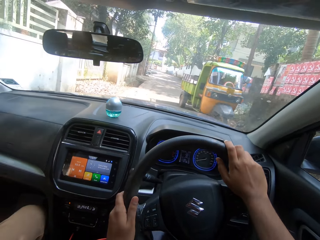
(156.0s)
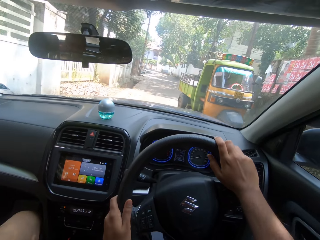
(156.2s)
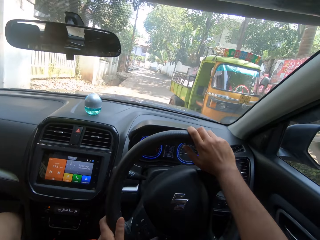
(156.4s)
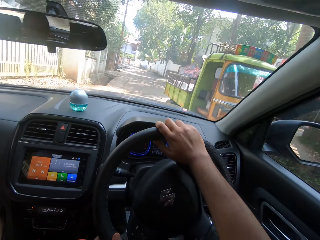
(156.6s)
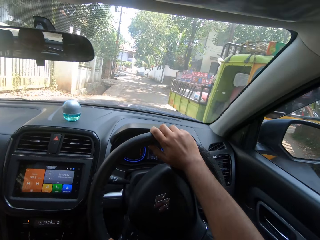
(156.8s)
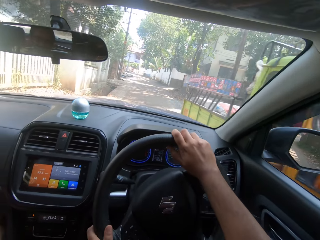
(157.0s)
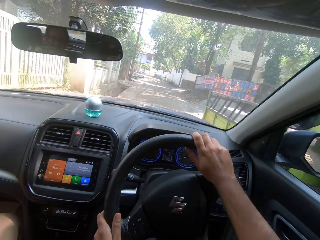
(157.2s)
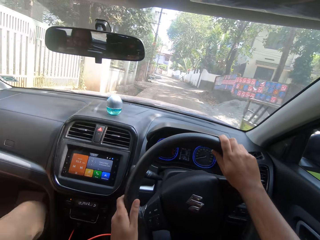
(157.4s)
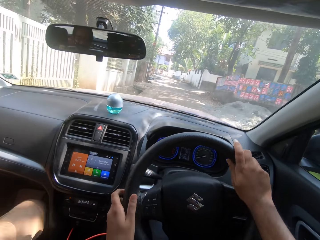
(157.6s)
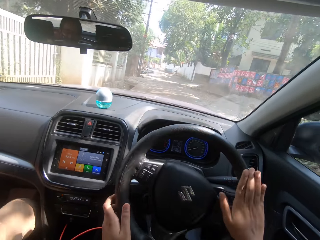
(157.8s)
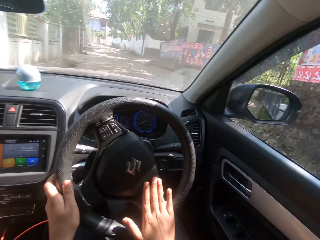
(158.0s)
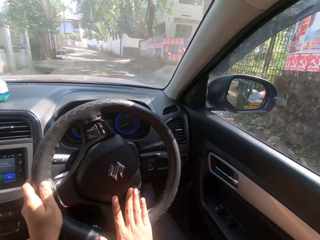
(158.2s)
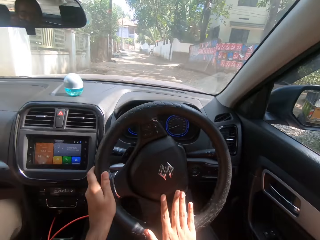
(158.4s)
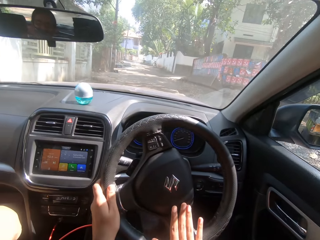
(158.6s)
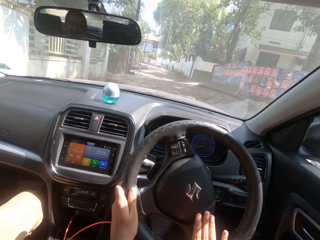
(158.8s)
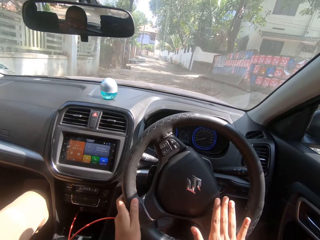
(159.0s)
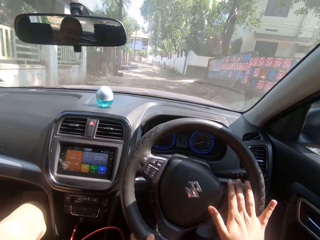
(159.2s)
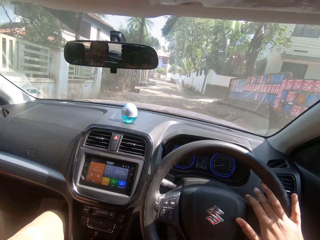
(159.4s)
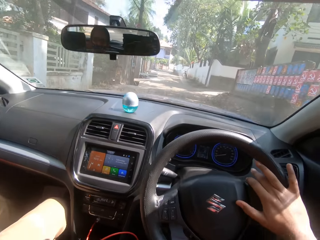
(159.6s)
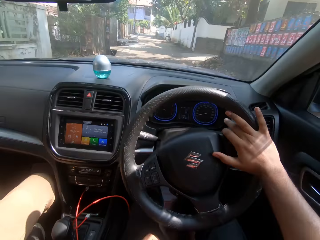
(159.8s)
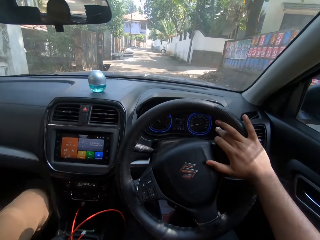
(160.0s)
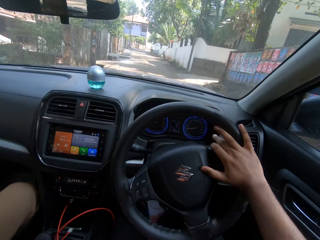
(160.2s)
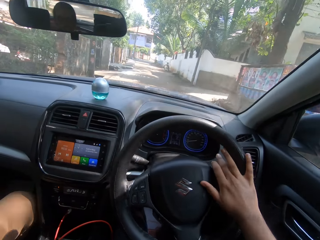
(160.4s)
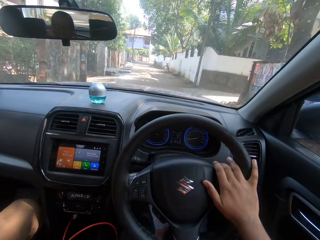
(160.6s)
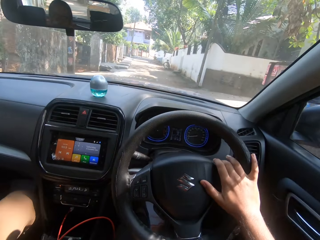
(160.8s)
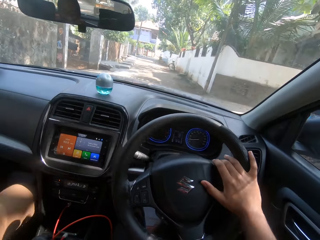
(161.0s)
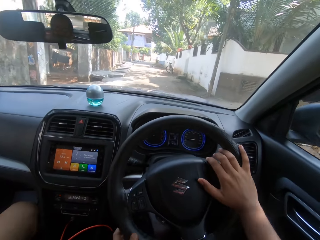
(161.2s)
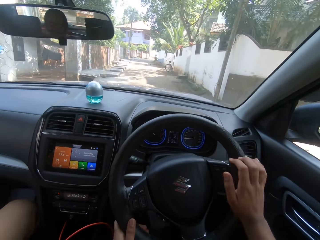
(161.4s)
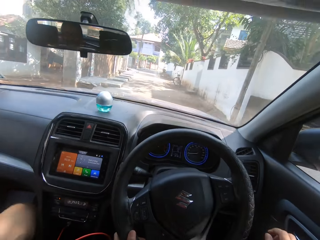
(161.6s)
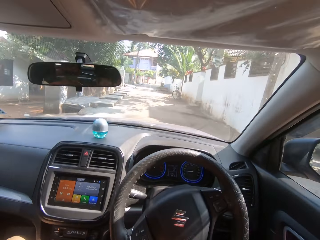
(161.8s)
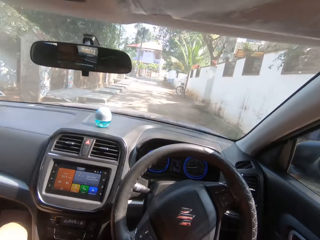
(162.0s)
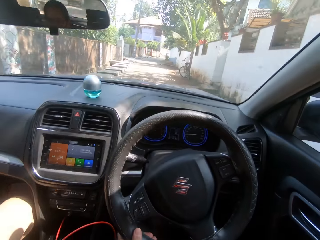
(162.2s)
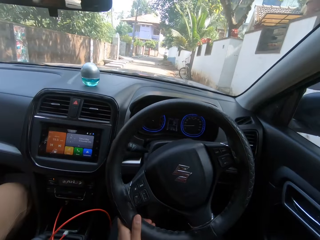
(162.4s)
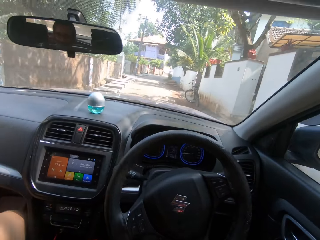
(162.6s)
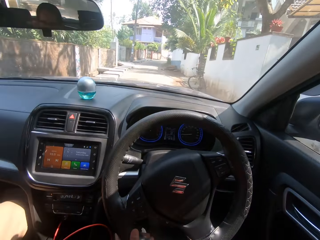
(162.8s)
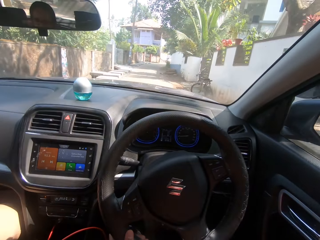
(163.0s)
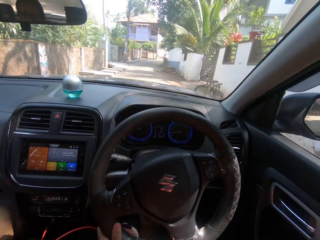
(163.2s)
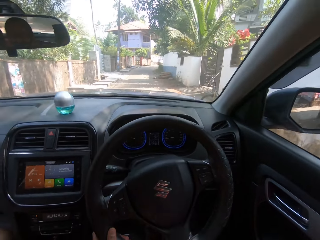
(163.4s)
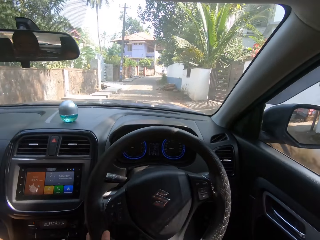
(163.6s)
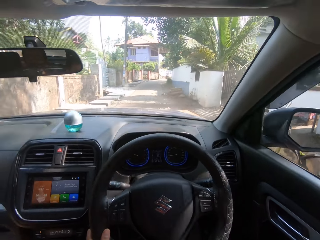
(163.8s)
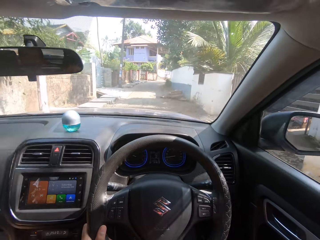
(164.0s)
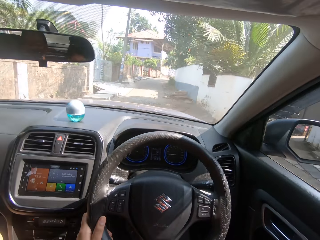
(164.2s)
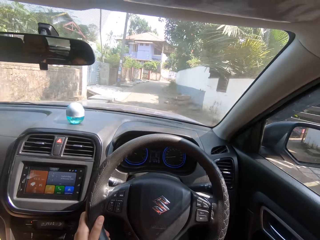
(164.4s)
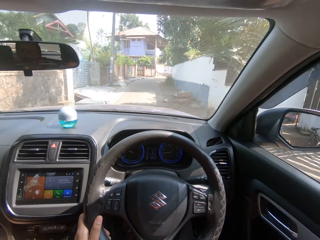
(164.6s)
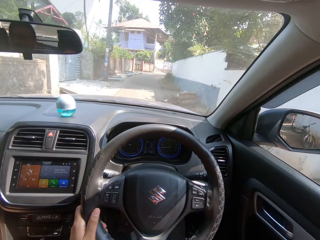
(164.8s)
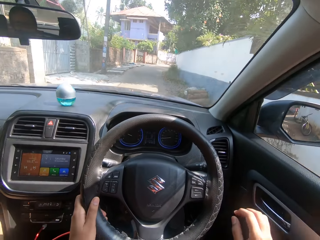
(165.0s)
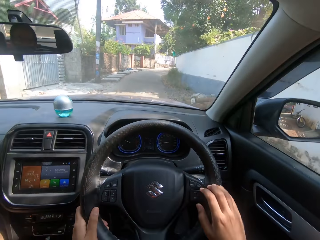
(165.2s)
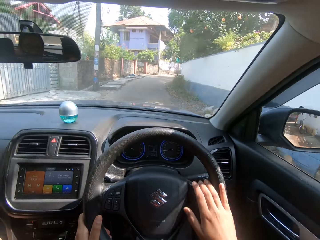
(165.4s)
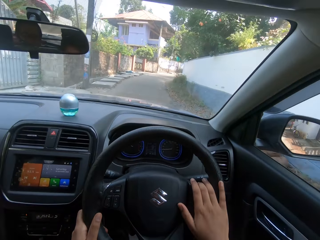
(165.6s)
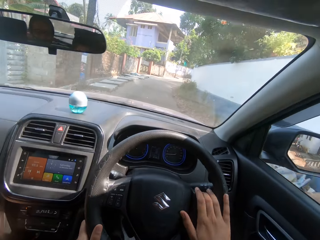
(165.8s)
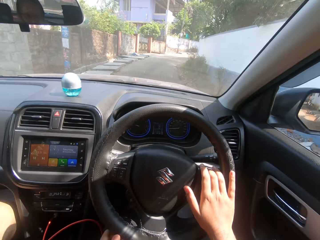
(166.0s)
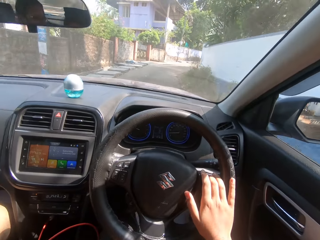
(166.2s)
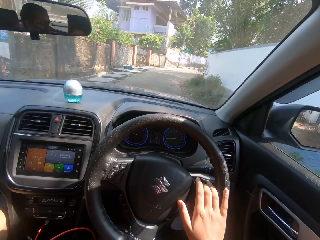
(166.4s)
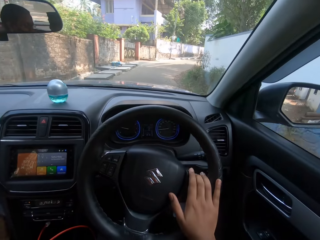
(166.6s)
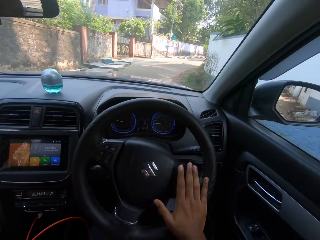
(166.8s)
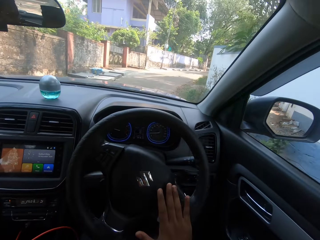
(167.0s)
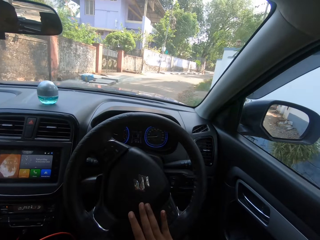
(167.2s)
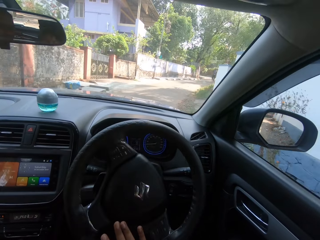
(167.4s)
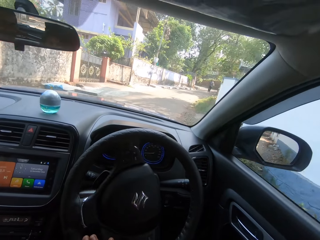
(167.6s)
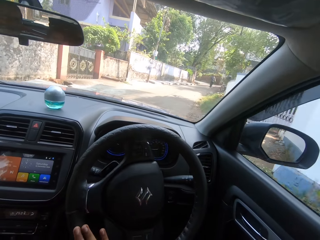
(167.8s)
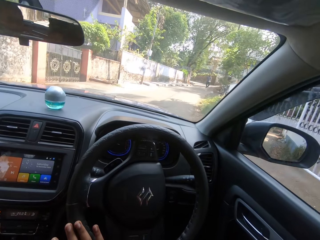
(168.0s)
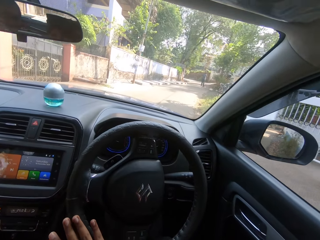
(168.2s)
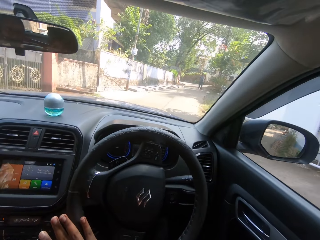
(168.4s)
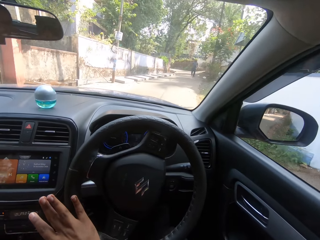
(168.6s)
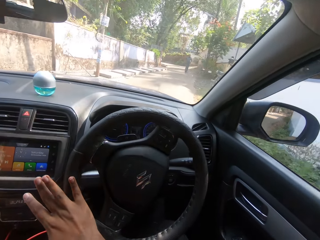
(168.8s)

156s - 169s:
The camera wearer drives a car. They converse with friends.

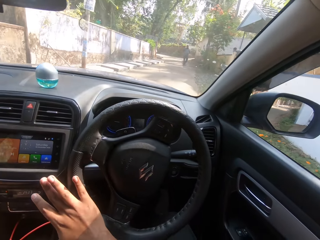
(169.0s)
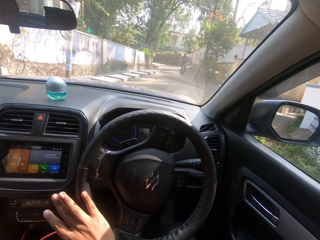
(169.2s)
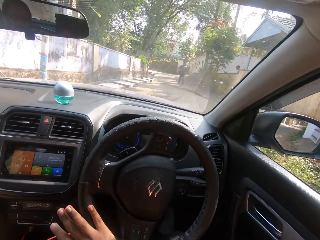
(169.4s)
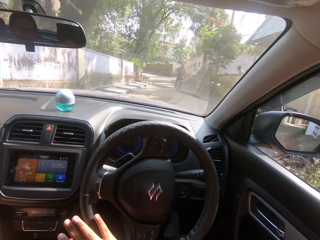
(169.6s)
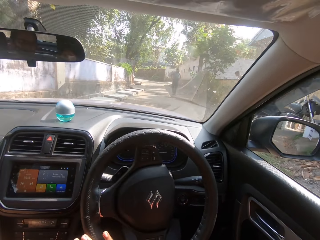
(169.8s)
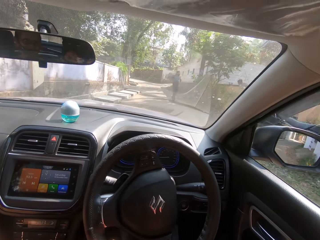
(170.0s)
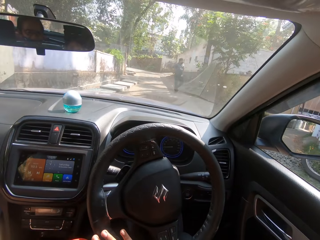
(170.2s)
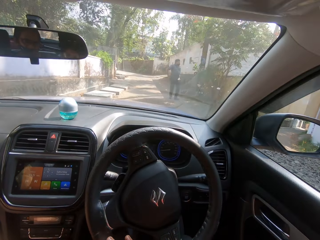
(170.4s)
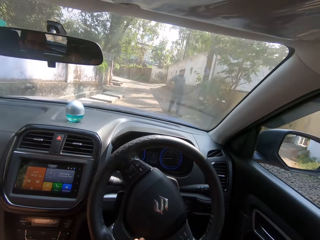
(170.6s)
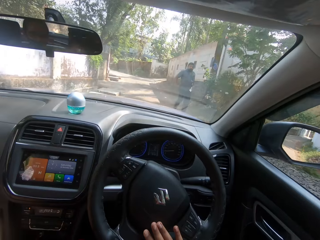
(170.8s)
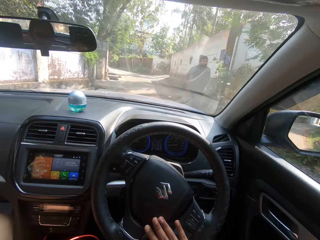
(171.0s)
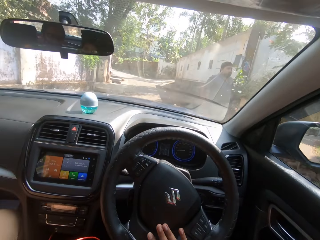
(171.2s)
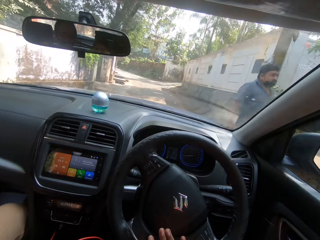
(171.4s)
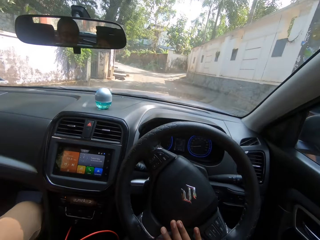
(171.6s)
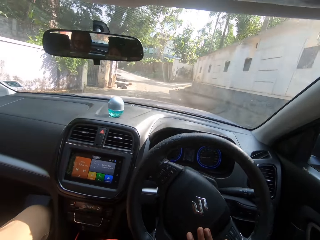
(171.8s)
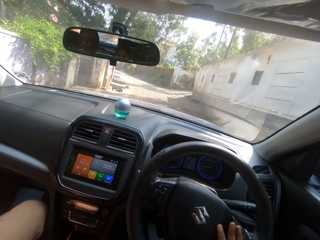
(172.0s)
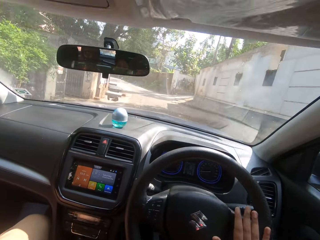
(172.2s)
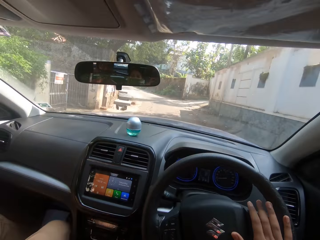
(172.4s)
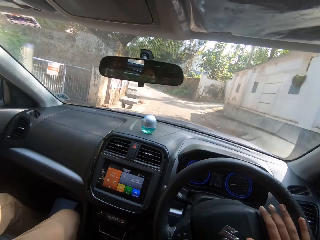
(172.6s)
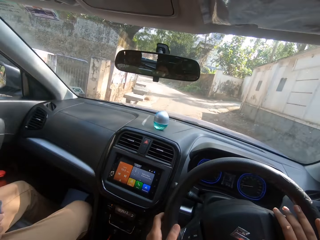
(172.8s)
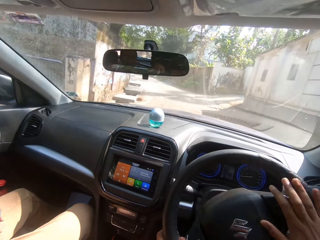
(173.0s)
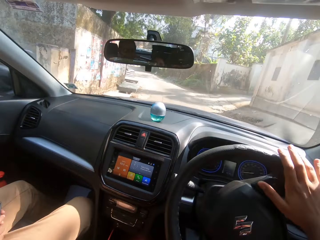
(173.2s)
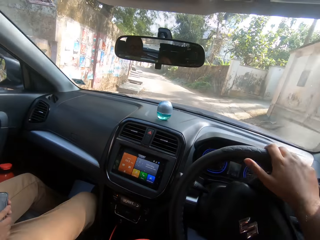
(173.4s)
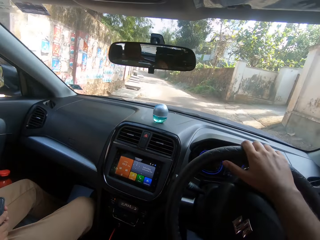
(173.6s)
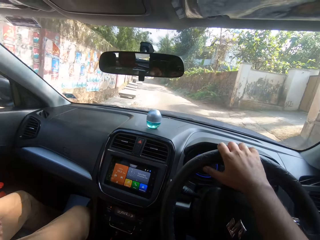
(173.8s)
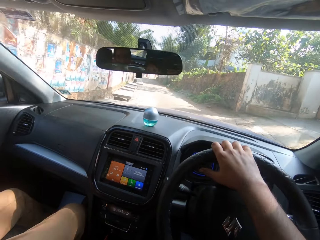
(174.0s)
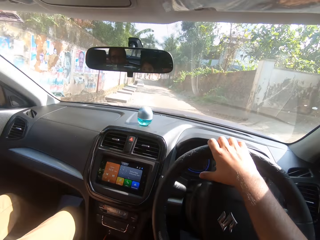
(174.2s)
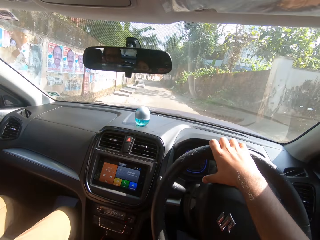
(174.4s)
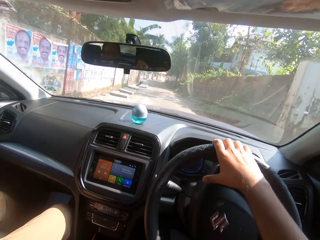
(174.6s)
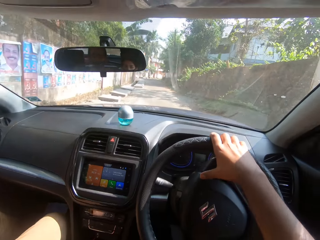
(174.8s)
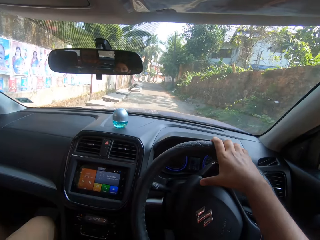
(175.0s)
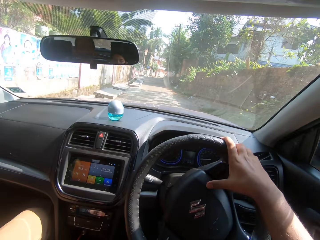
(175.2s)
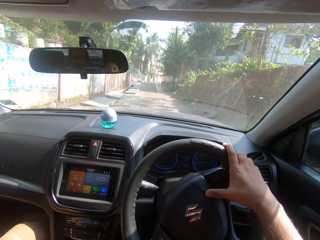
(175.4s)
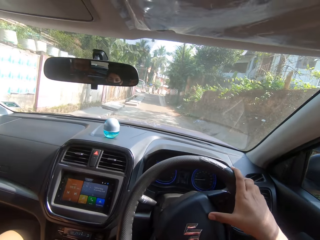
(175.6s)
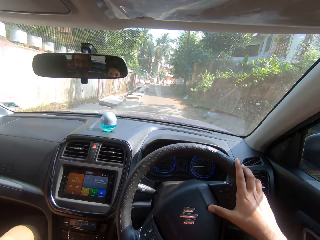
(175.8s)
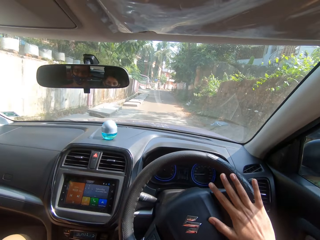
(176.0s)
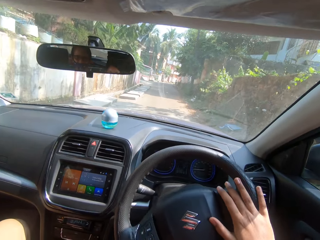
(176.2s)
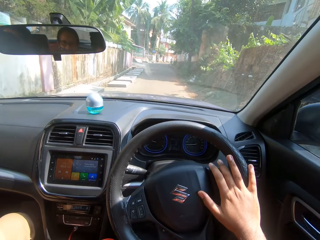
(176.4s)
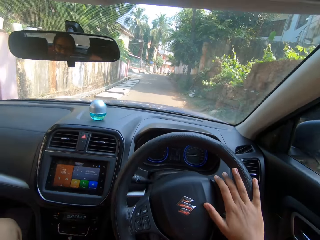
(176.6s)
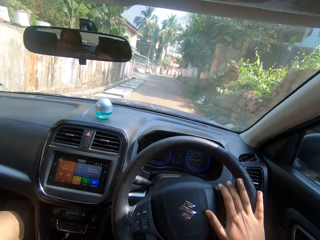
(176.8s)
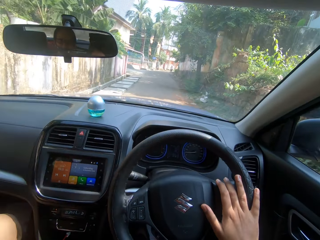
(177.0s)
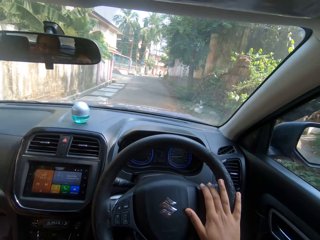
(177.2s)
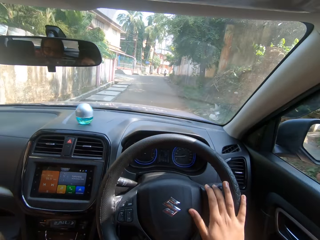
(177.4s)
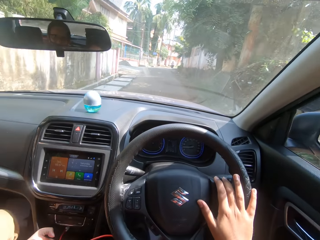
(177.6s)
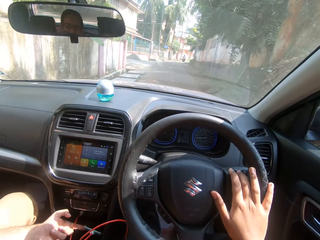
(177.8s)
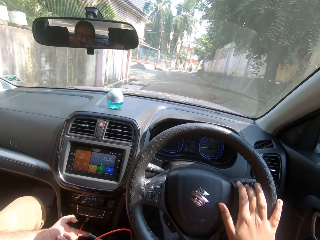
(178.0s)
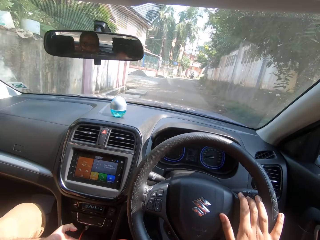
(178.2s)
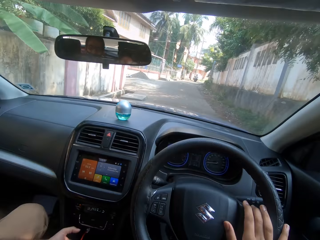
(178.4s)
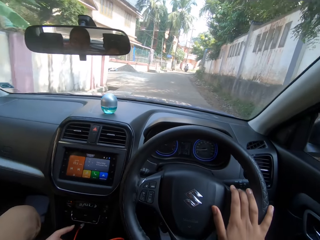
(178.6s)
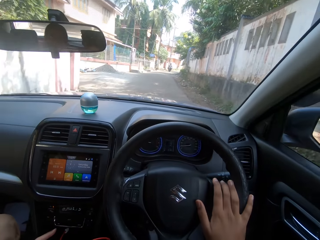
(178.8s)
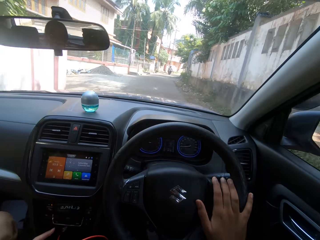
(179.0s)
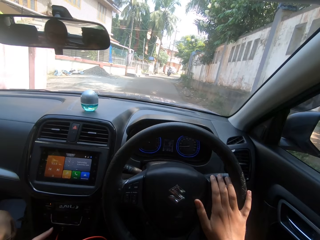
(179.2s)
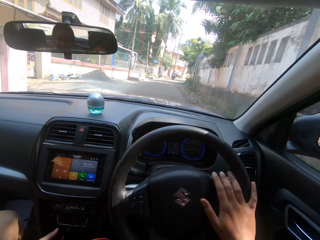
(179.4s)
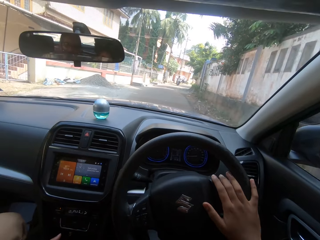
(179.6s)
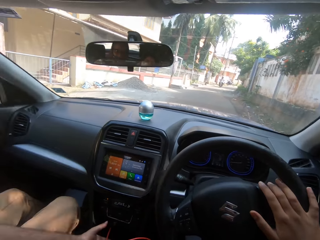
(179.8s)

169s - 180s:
The camera wearer drives a car.
